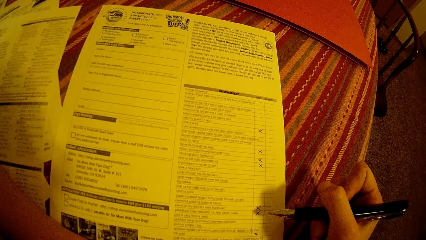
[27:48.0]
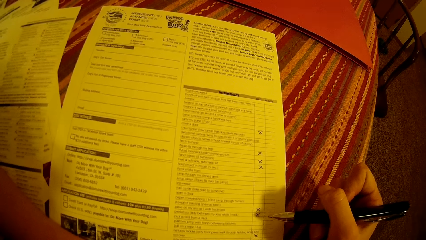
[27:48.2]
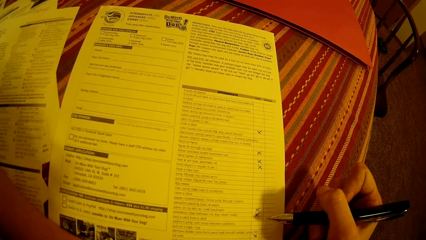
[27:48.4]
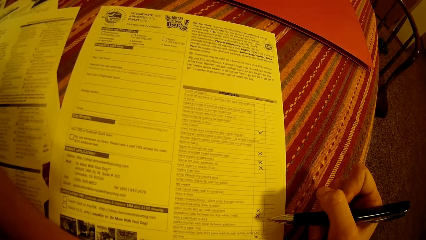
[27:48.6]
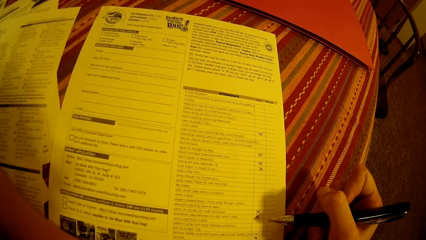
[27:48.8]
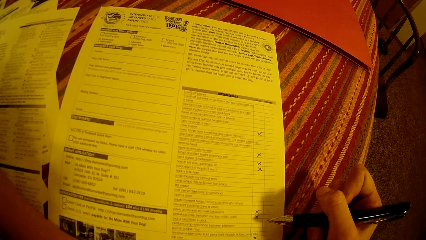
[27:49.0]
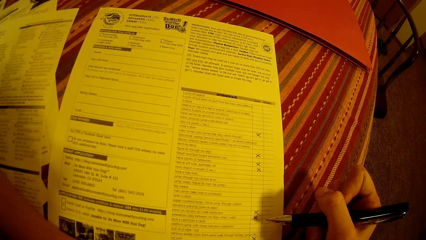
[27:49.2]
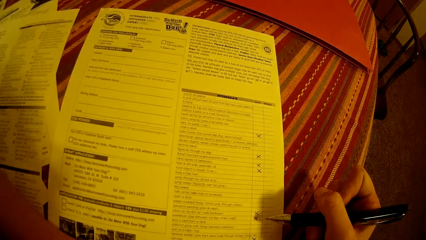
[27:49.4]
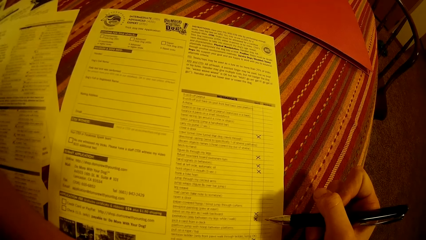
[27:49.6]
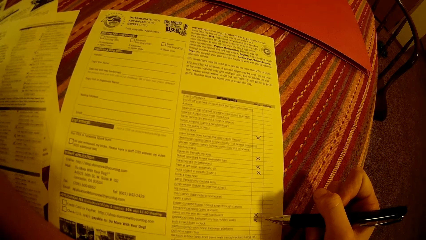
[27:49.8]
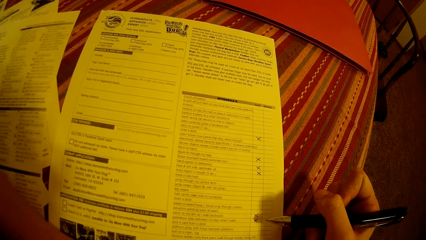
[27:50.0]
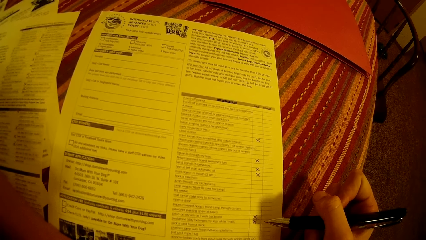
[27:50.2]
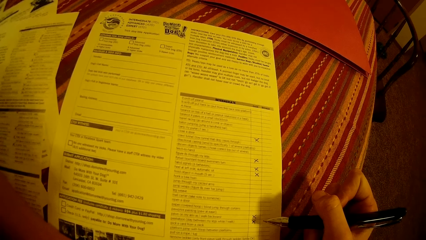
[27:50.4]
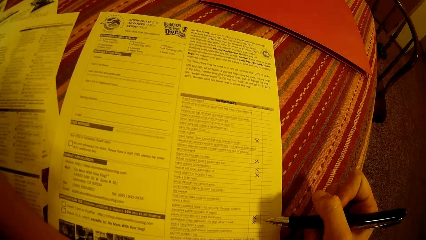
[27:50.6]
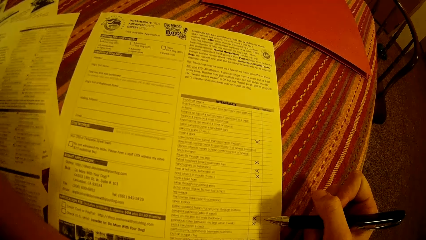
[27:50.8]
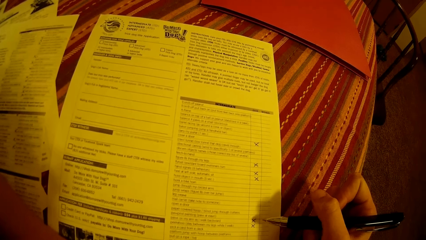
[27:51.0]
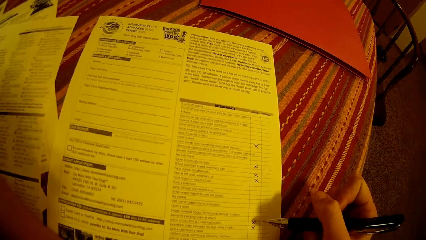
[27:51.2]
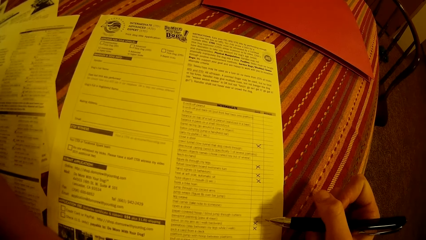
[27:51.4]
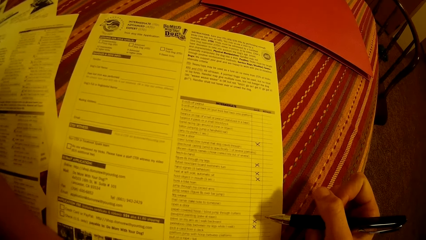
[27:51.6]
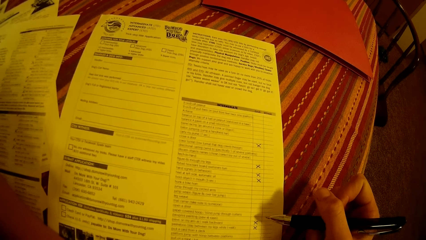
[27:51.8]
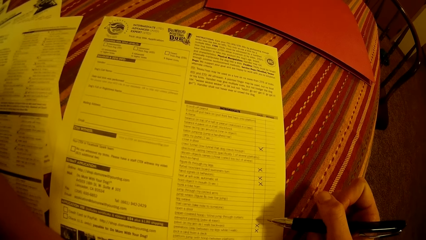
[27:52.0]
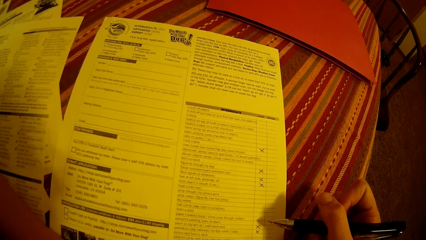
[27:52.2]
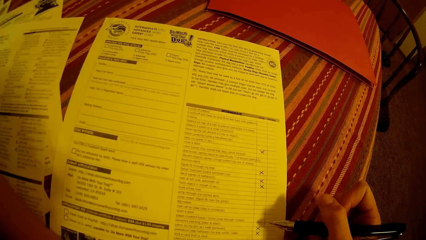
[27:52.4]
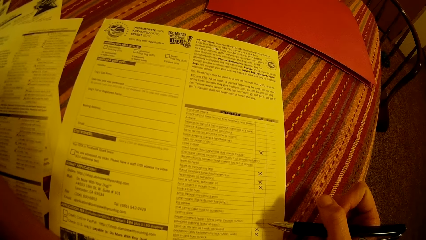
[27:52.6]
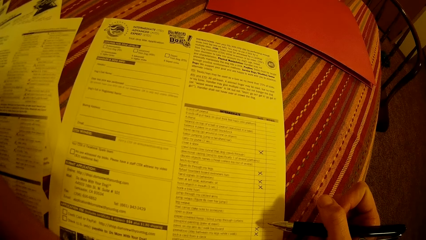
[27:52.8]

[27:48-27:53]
The camera wearer scans through an application checklist on a table with the pen in his right hand.

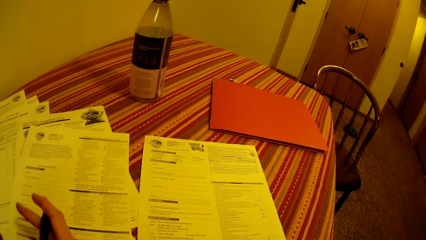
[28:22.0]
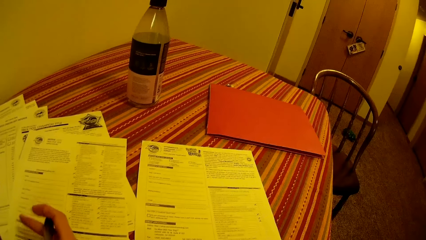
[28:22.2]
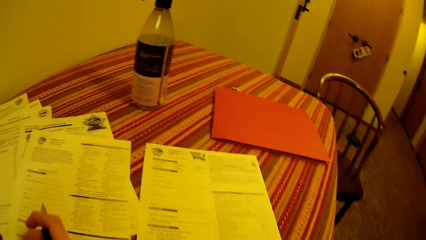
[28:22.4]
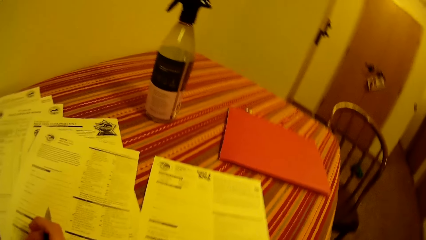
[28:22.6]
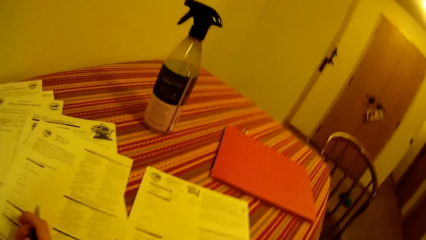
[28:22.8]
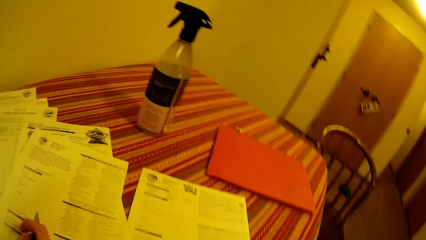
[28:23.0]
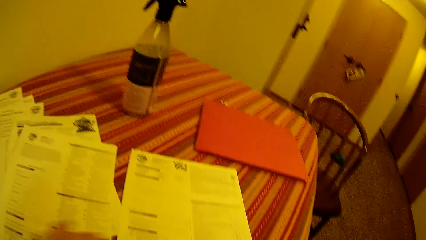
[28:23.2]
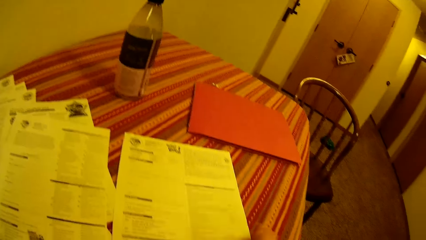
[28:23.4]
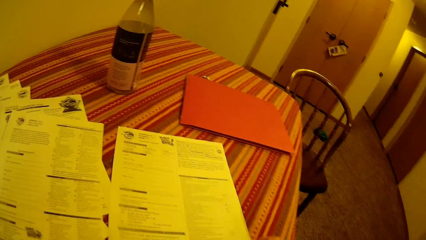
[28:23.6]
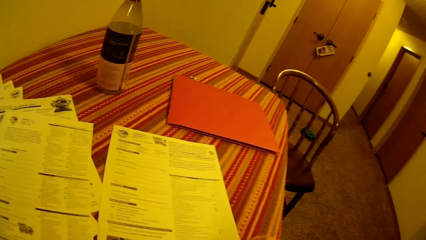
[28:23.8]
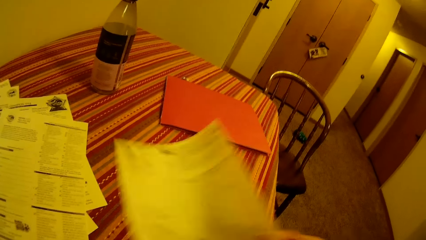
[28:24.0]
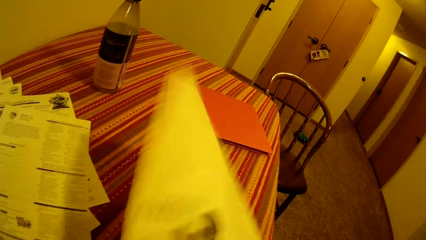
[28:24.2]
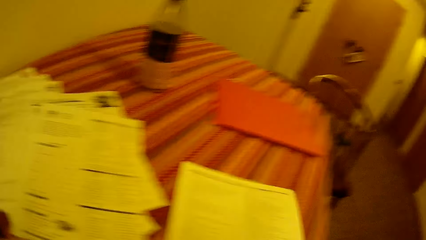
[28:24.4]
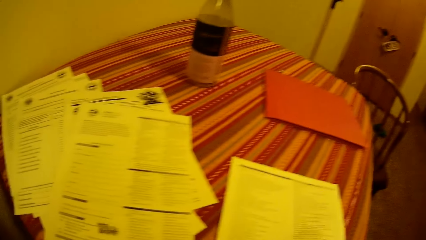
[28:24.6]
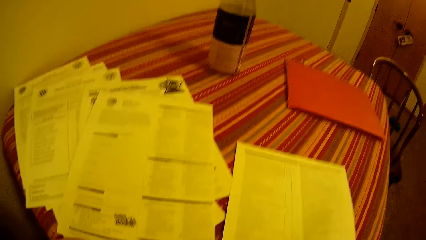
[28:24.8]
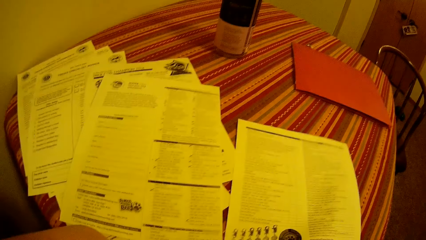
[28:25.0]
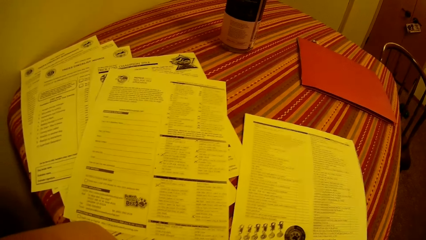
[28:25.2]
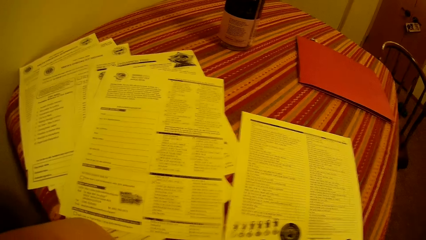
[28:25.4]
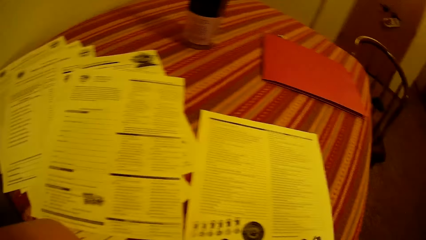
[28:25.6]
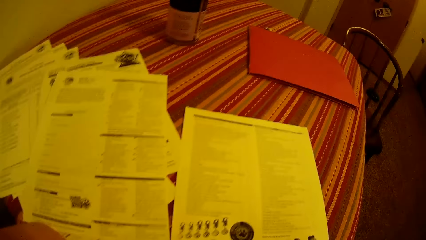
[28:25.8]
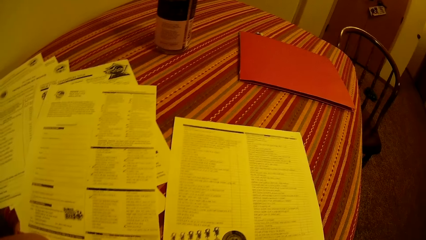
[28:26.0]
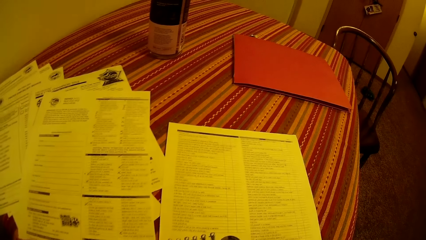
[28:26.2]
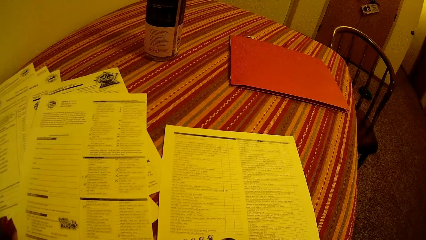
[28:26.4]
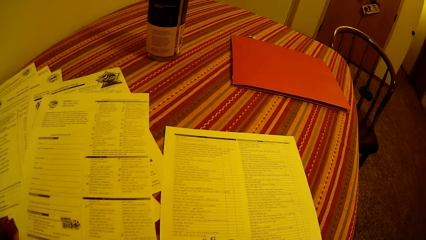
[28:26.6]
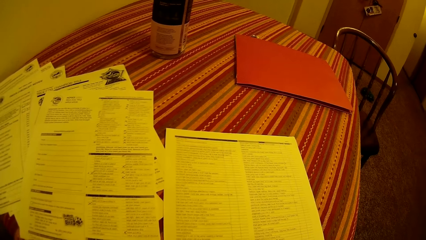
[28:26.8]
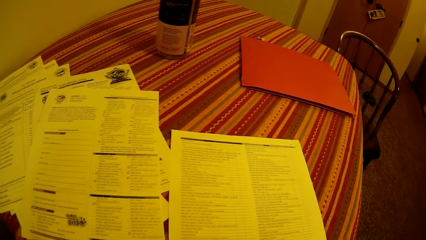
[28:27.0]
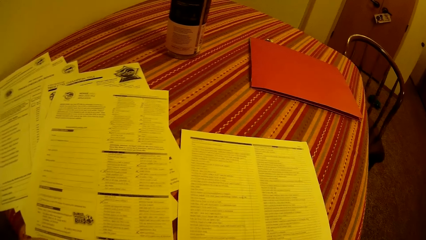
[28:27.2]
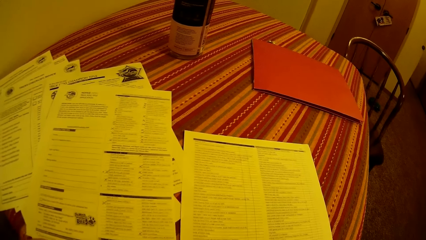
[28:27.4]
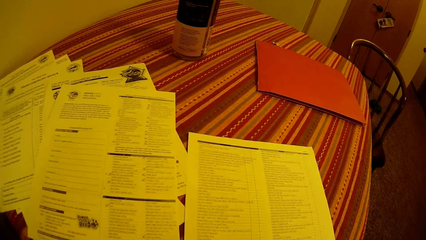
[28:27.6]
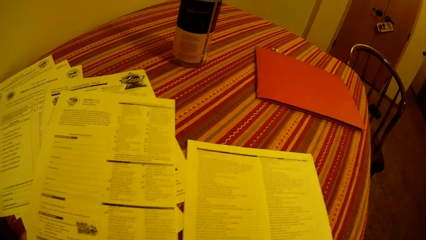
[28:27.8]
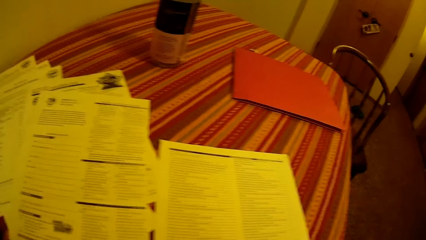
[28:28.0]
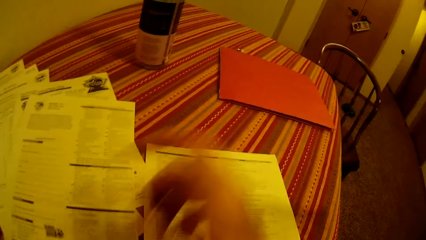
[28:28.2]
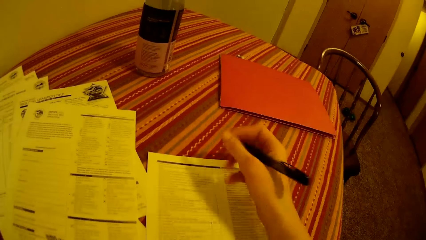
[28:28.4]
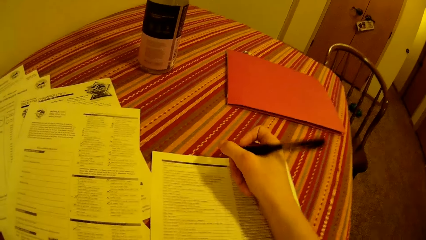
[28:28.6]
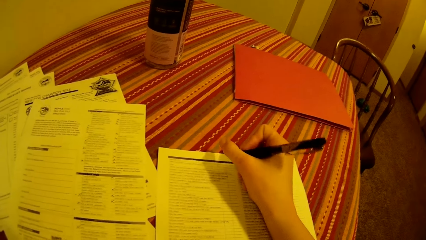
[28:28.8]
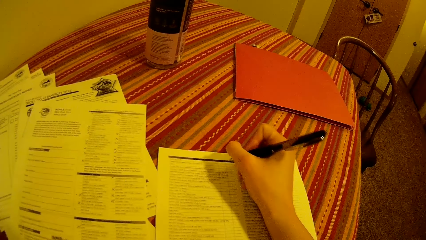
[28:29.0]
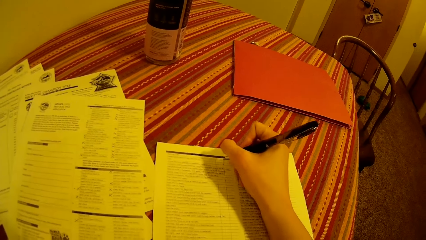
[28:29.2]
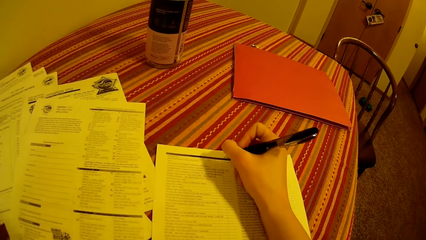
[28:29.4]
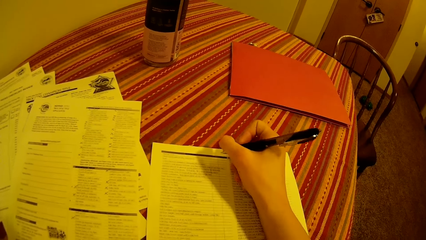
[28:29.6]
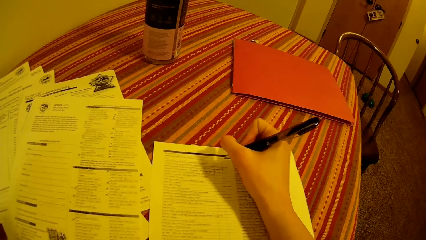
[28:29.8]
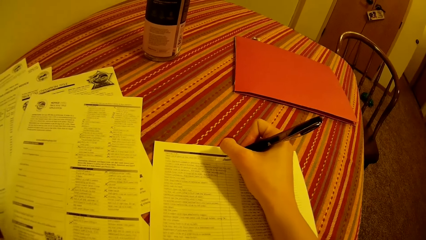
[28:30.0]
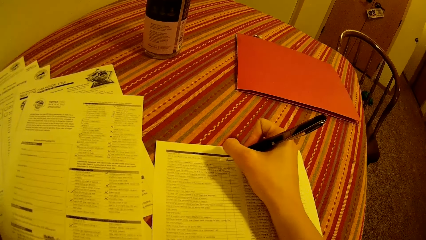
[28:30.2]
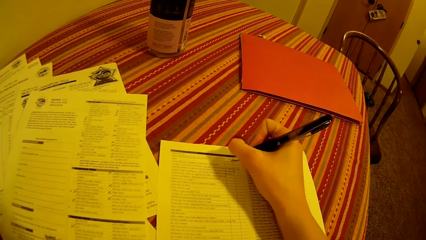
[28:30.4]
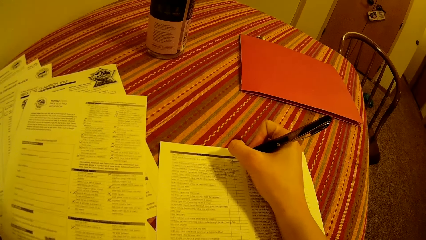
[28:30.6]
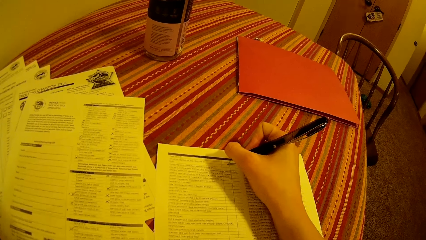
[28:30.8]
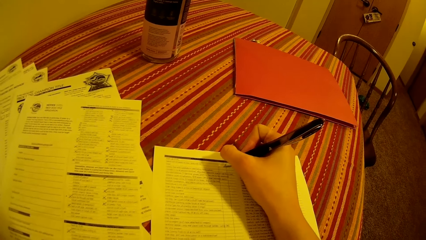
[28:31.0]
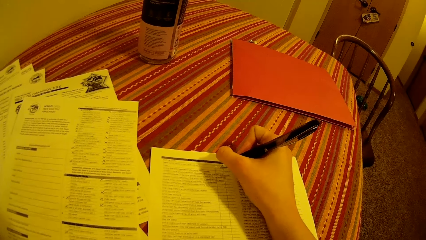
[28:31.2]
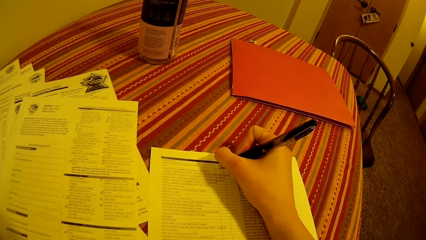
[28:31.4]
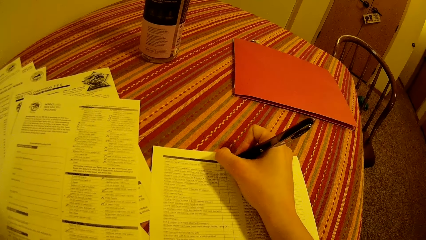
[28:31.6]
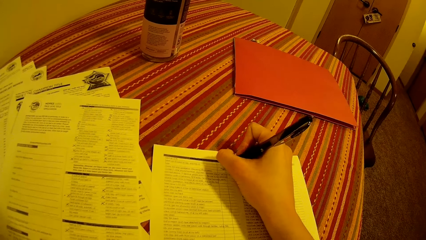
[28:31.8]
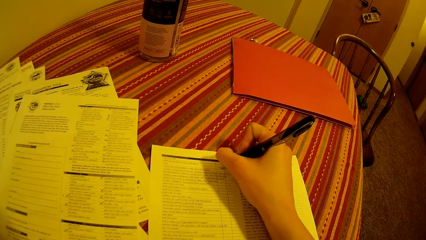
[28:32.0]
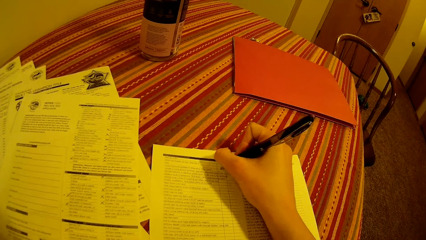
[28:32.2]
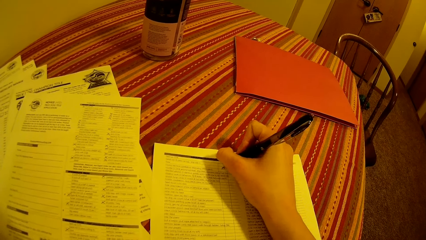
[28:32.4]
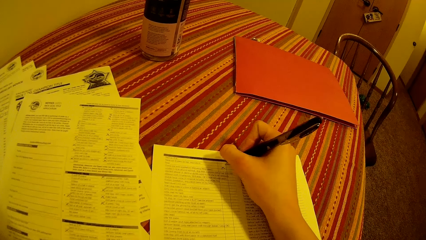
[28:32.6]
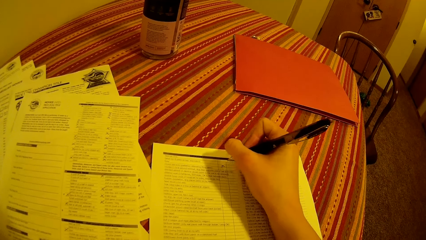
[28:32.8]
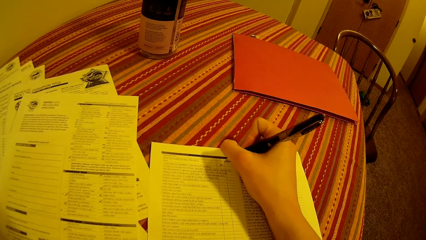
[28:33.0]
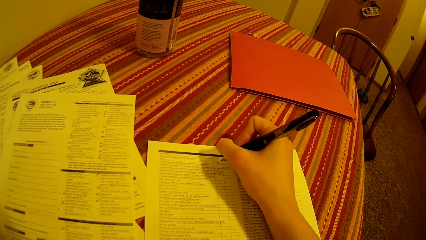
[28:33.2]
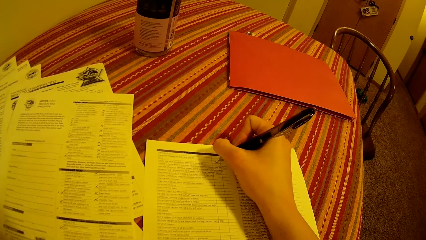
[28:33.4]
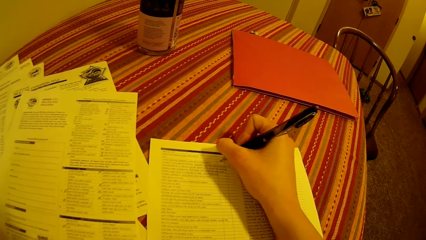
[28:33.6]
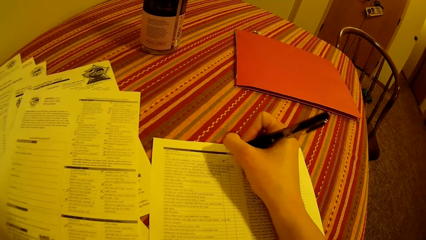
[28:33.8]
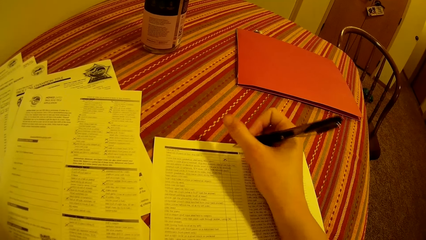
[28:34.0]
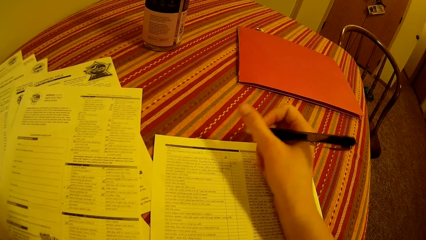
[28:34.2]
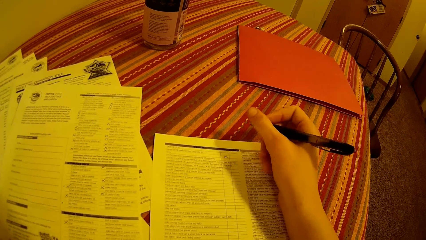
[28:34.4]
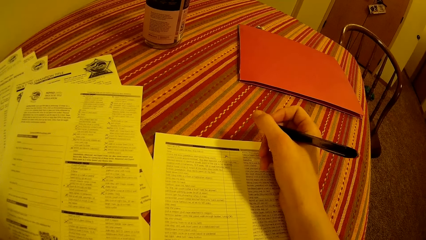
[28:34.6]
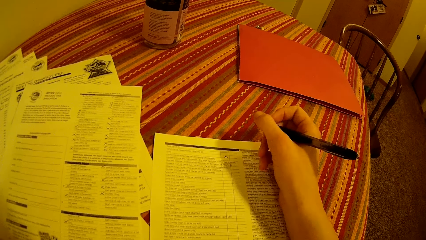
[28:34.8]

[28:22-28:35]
The camera wearer flips over the application checklist on the table with his right hand. He turns around the room. He fills the application checklist on the table with the pen in his right hand.
